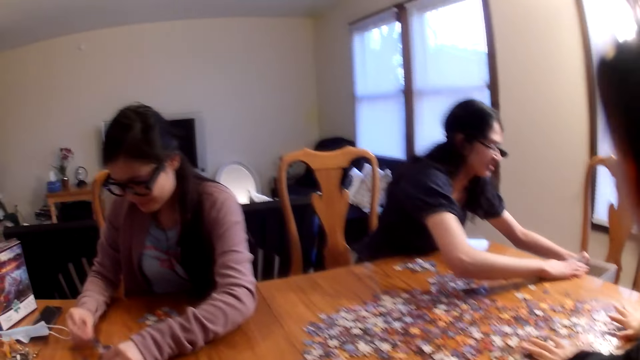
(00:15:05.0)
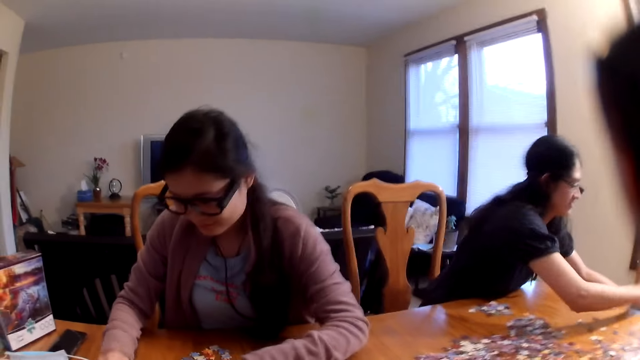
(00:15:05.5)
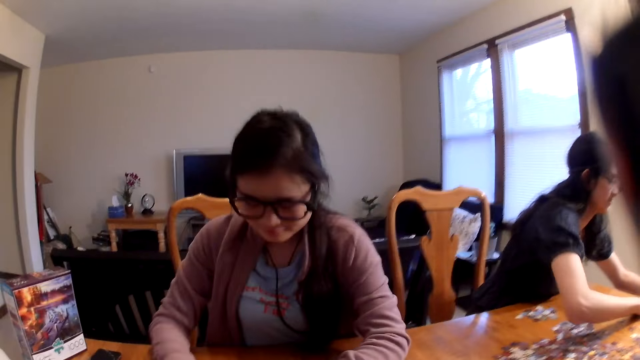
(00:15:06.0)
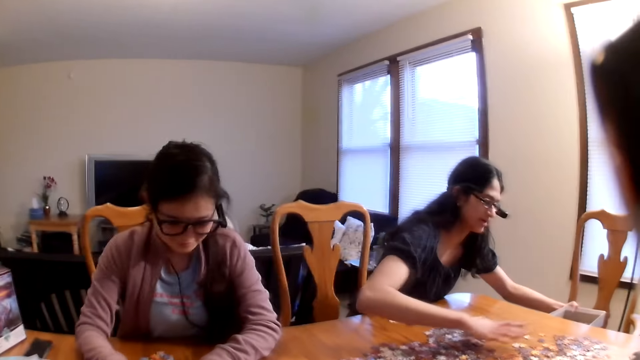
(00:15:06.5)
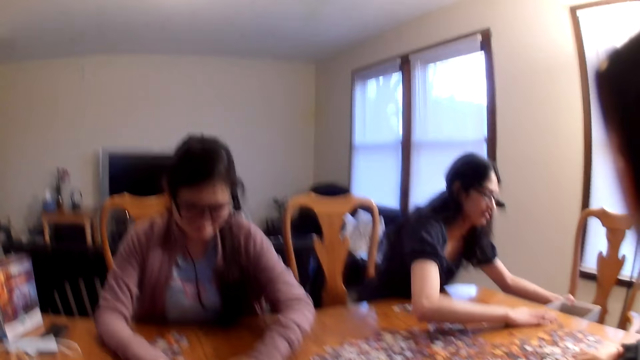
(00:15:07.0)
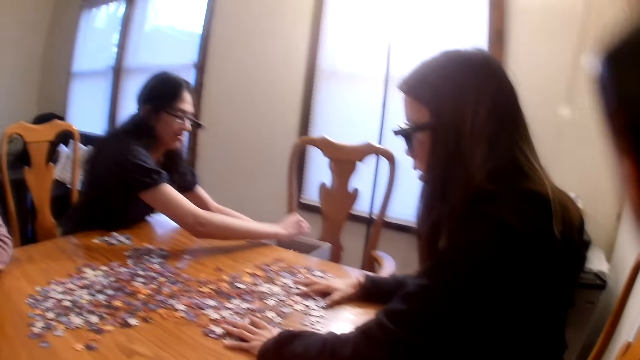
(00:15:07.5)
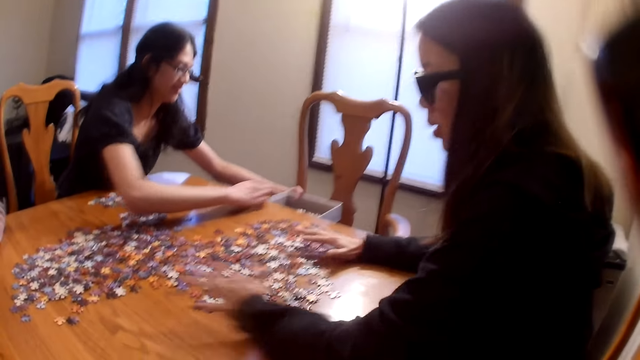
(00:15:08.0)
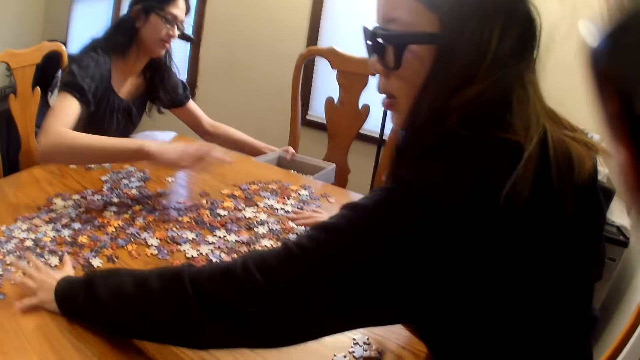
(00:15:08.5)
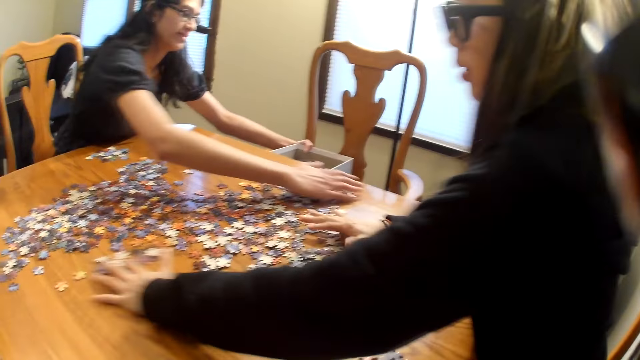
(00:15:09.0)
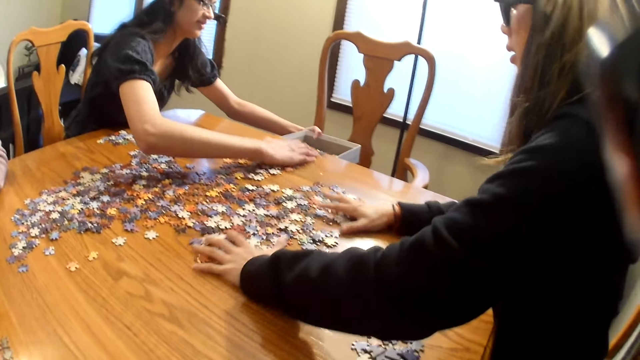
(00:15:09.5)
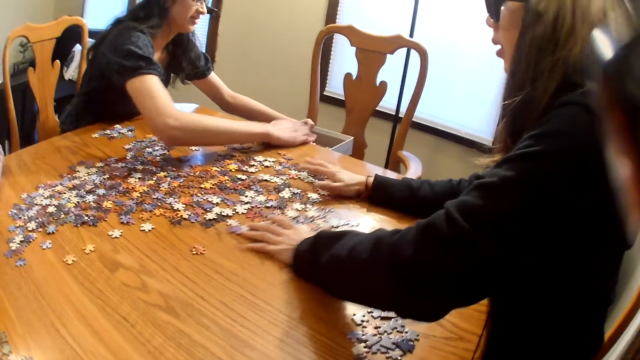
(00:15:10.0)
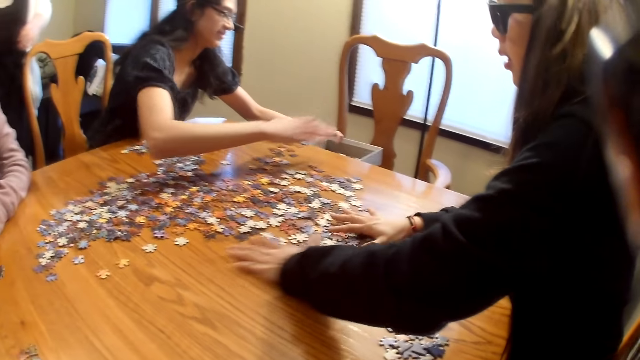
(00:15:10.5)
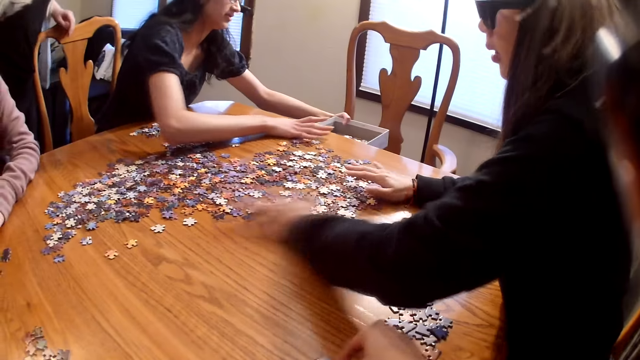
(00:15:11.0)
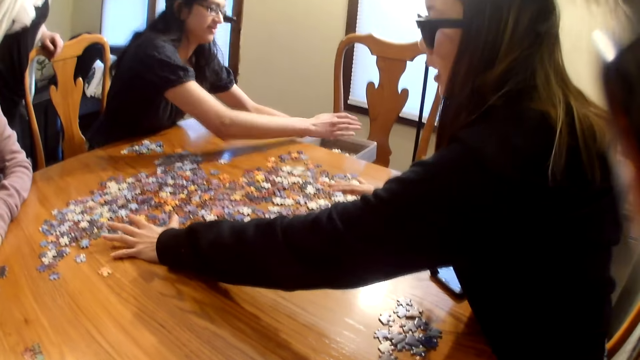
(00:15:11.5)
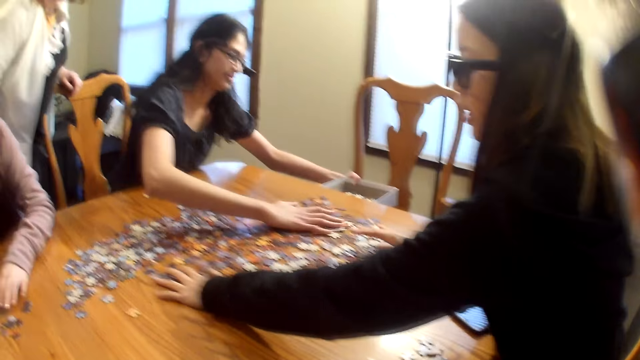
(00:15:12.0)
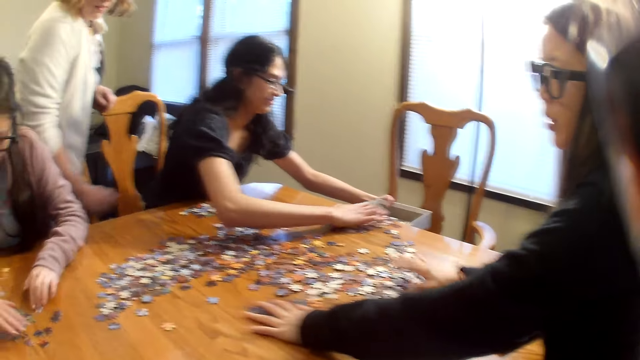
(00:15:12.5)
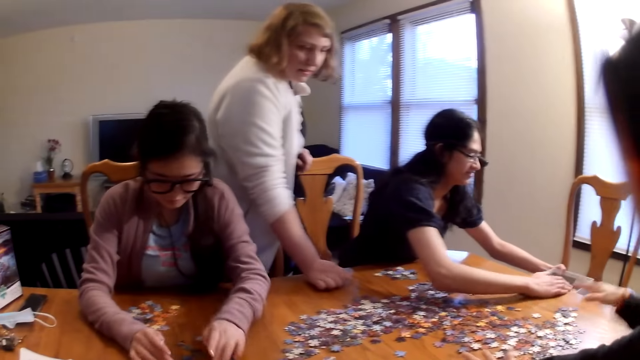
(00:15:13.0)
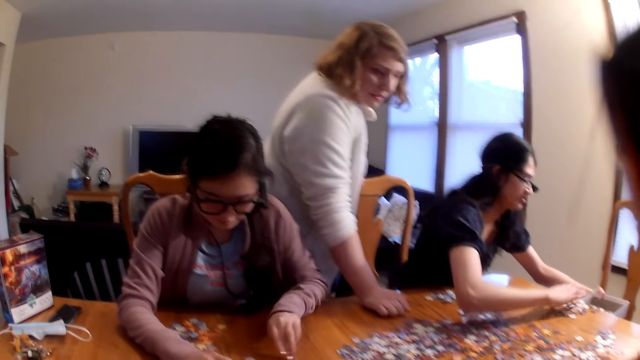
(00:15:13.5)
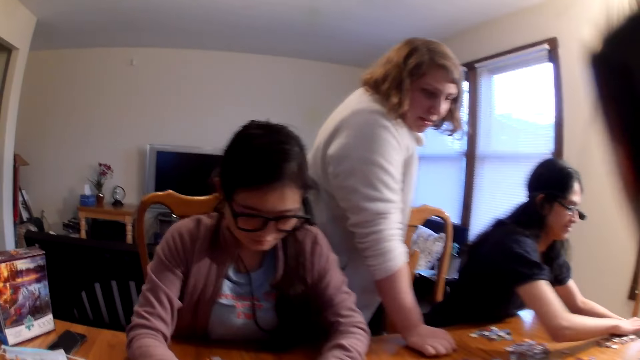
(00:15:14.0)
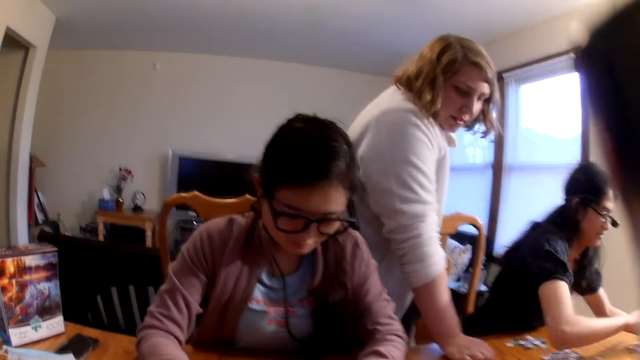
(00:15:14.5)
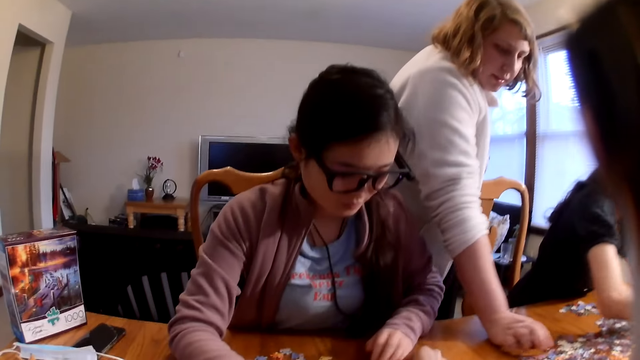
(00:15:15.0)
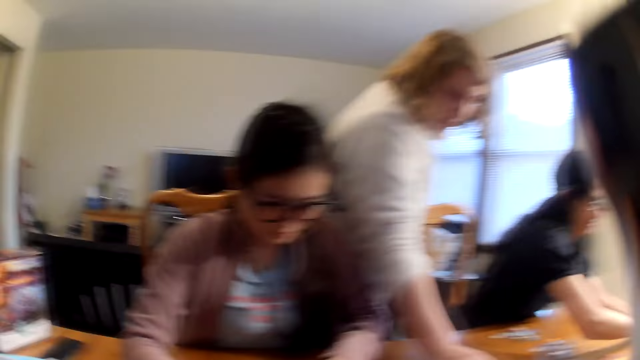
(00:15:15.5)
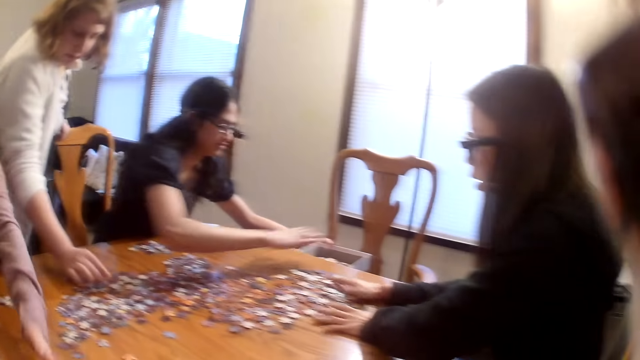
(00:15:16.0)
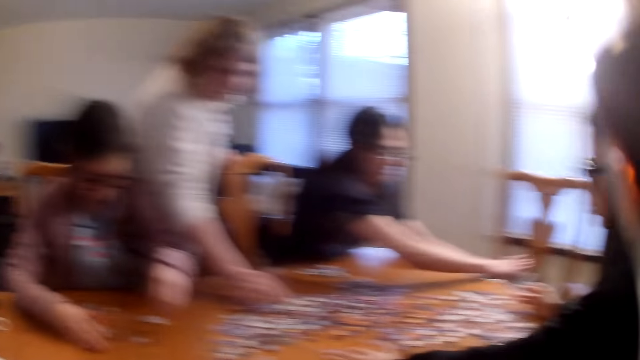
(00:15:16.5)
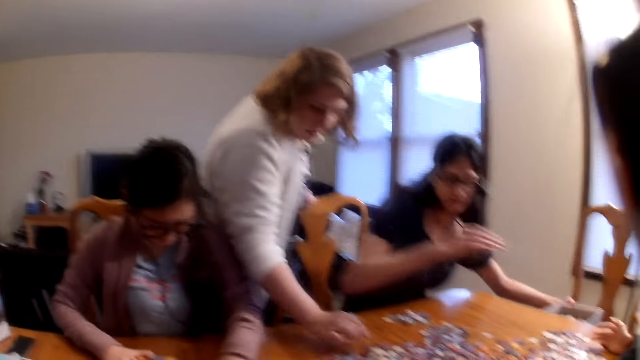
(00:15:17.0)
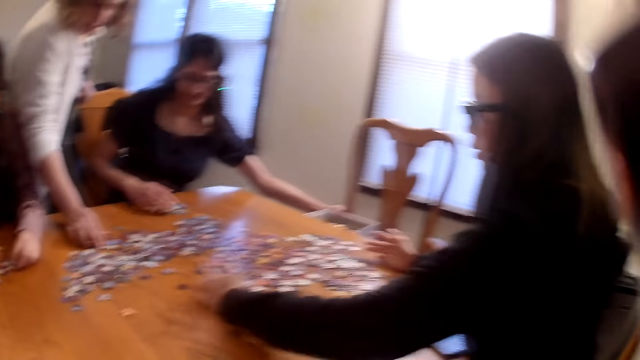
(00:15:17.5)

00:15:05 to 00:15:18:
A woman moves the pieces on the table. The camera wearer speaks. Another woman places the pieces in the box. The first woman moves the pieces on the table. The other woman places the pieces in the box.

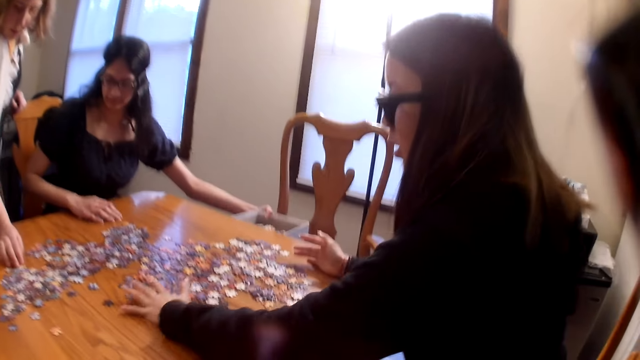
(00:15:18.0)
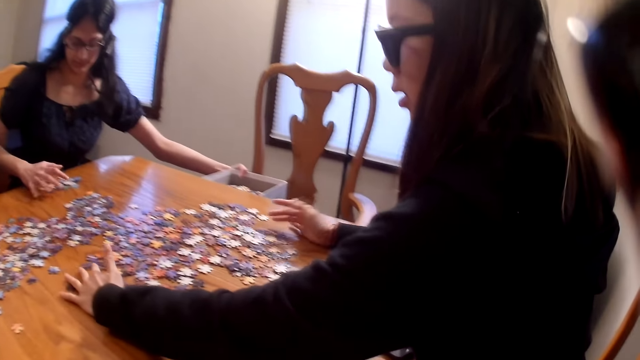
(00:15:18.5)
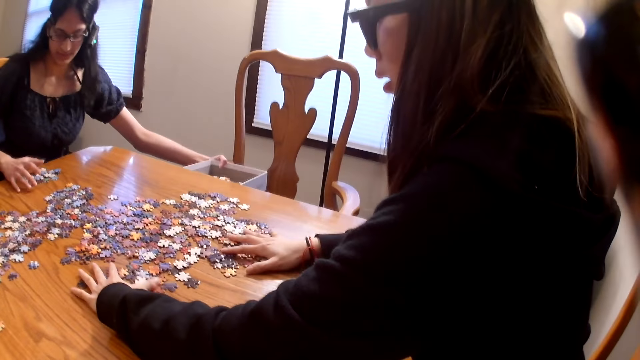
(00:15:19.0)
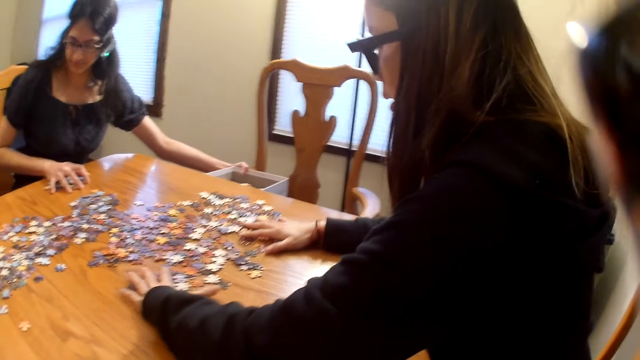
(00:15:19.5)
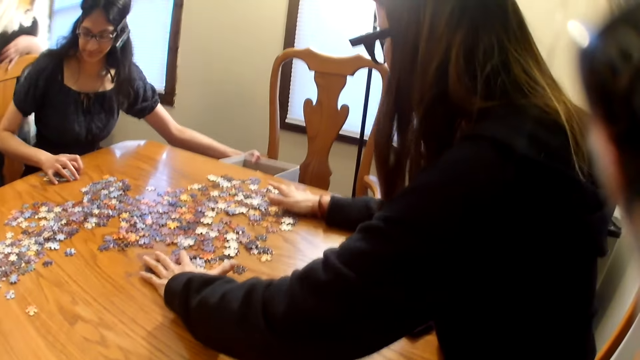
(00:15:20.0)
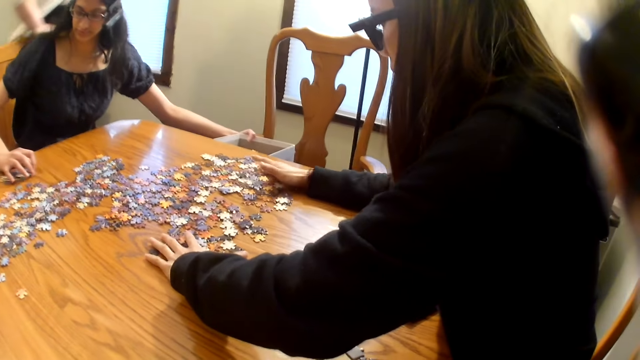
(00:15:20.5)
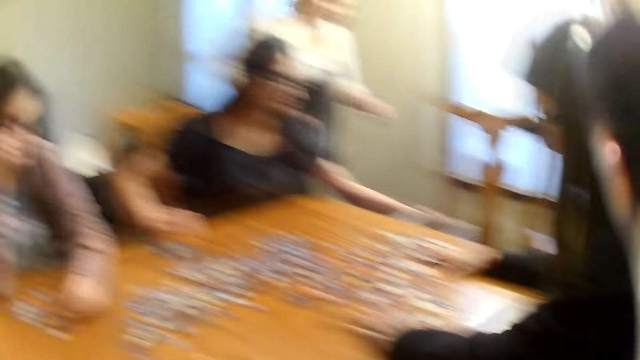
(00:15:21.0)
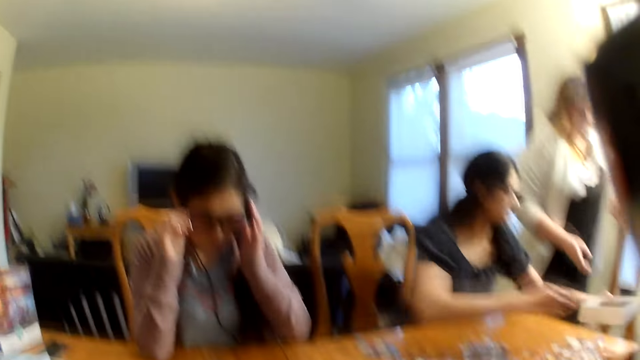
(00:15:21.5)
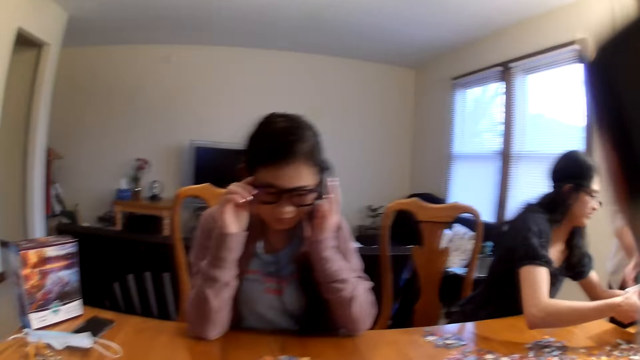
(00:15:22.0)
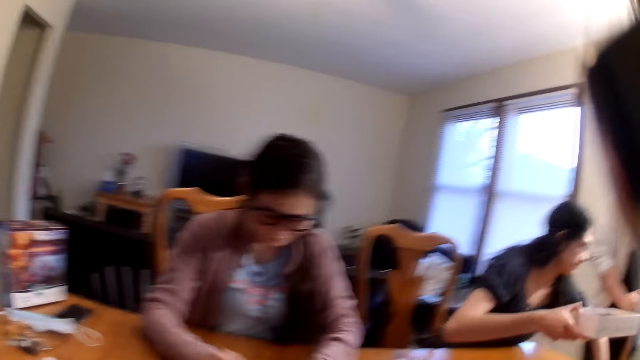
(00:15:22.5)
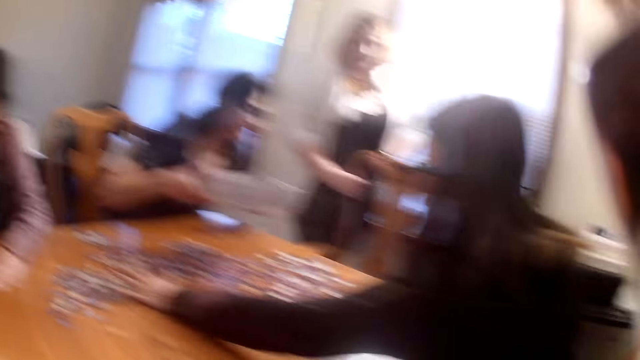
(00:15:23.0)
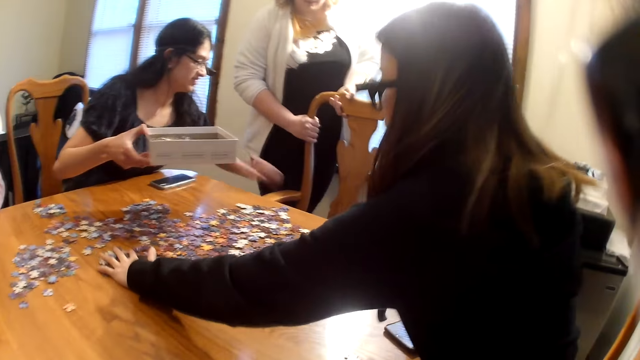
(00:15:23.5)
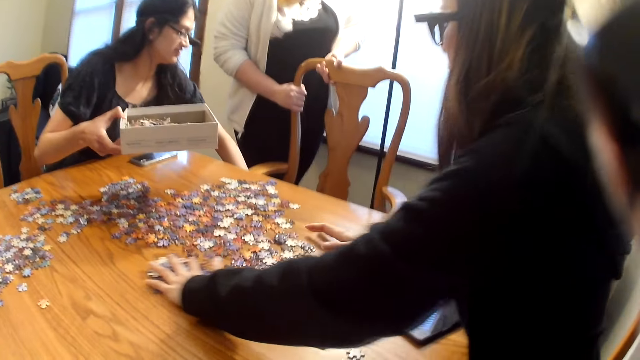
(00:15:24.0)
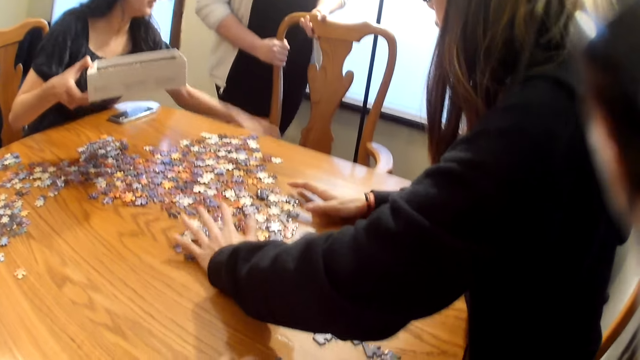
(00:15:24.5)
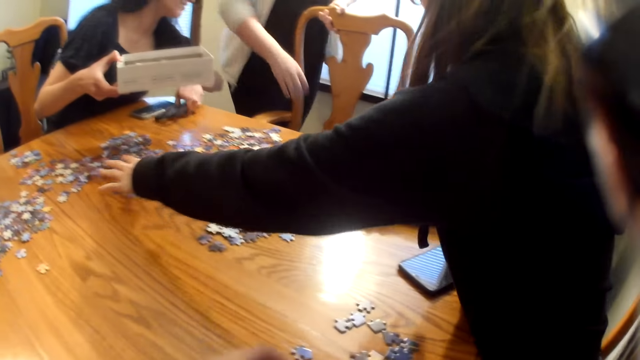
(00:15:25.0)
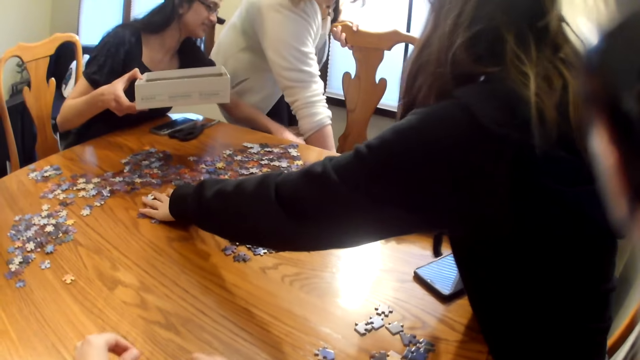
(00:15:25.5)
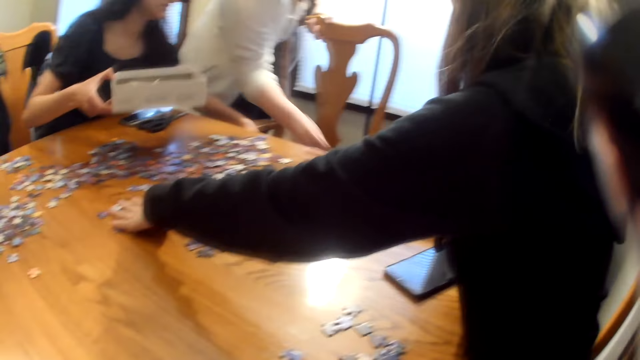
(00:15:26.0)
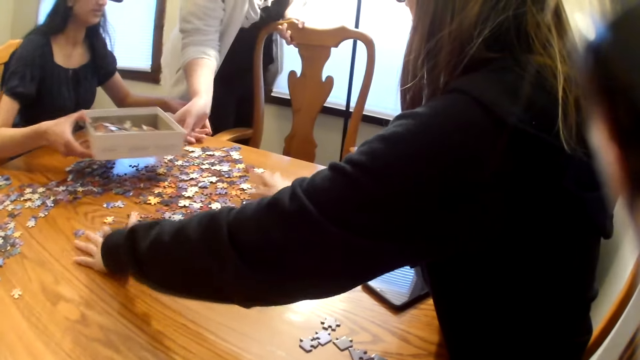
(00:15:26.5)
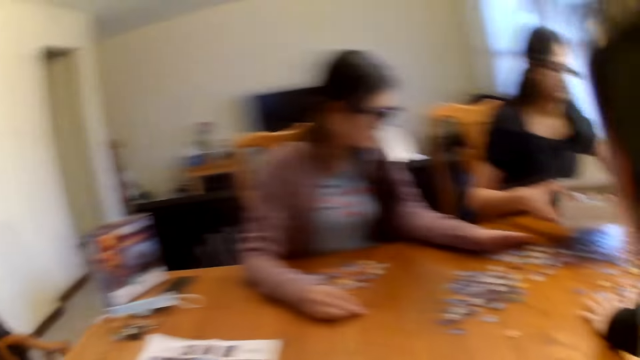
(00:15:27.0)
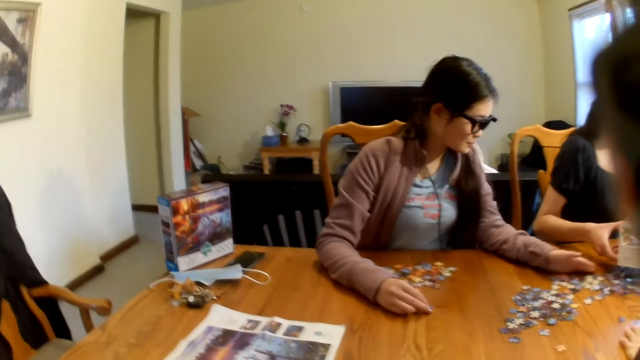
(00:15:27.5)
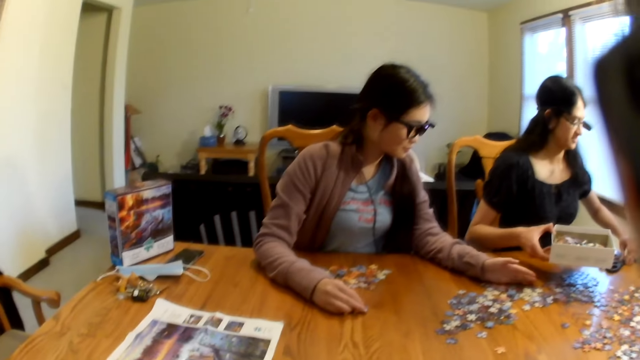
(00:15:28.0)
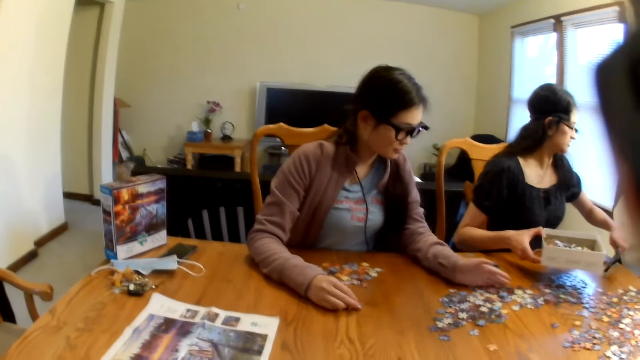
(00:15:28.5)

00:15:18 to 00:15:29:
A woman moves the pieces on the table. Another woman moves the pieces on the table.
